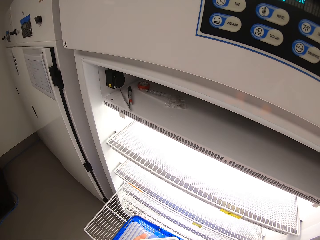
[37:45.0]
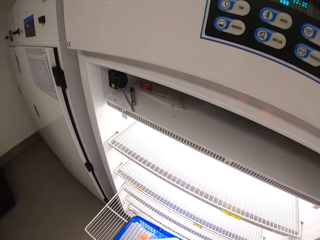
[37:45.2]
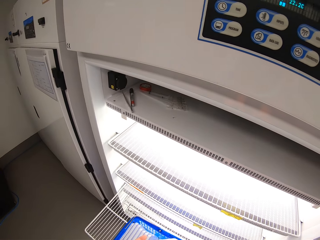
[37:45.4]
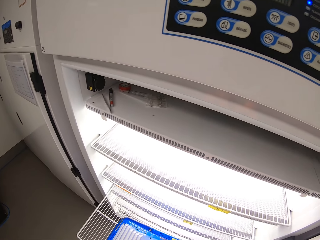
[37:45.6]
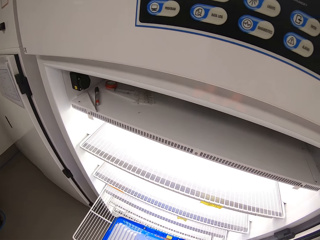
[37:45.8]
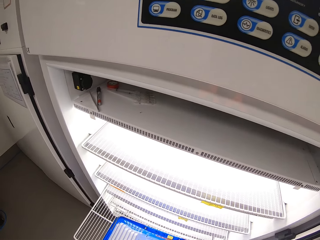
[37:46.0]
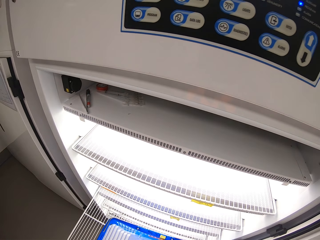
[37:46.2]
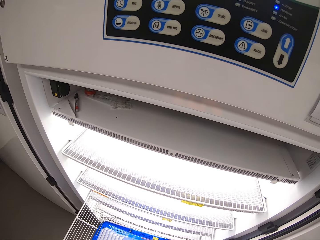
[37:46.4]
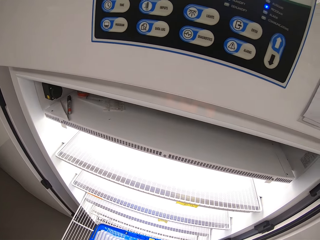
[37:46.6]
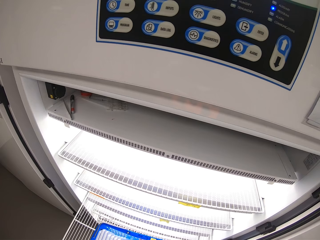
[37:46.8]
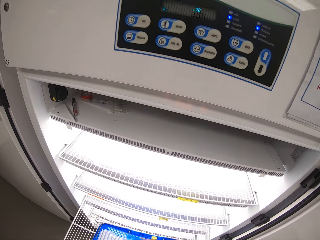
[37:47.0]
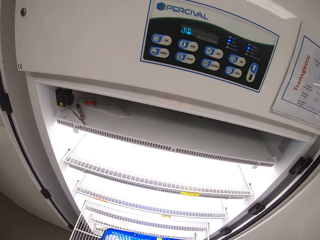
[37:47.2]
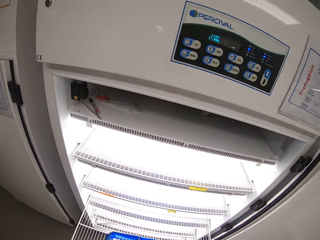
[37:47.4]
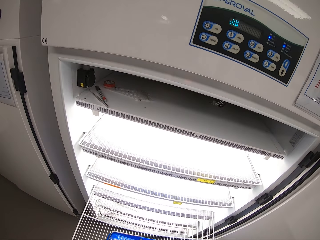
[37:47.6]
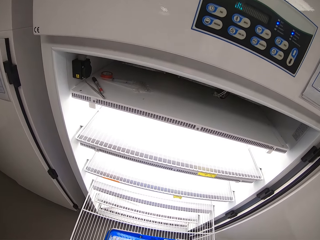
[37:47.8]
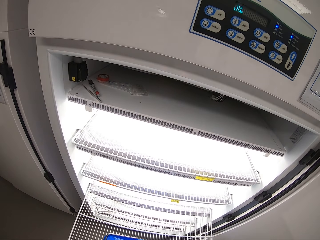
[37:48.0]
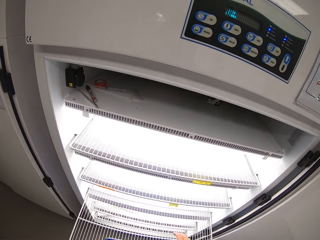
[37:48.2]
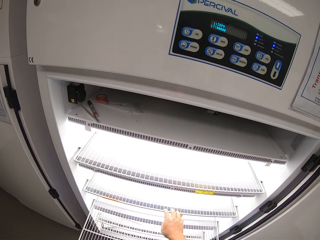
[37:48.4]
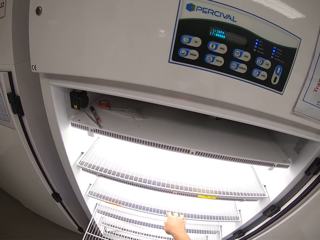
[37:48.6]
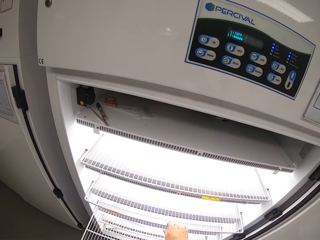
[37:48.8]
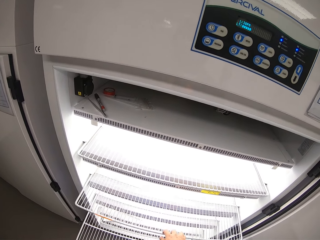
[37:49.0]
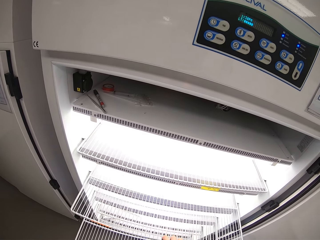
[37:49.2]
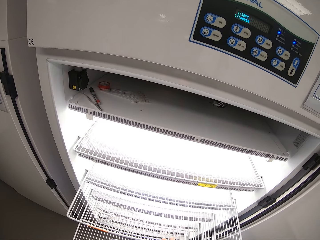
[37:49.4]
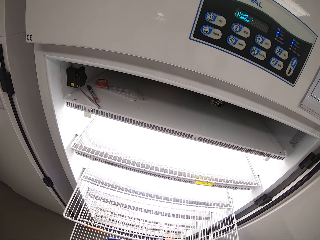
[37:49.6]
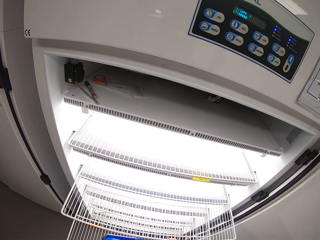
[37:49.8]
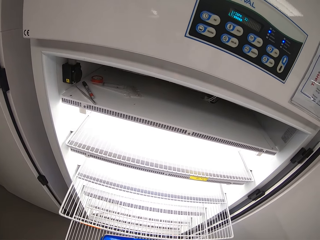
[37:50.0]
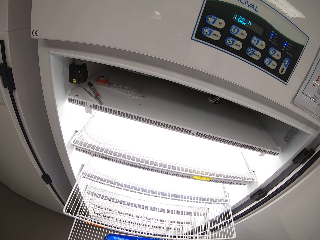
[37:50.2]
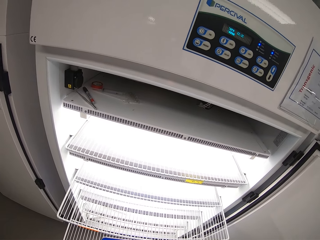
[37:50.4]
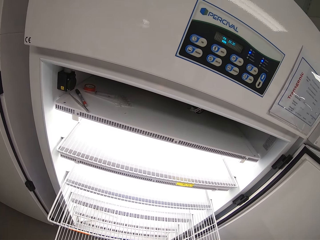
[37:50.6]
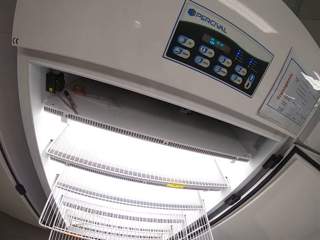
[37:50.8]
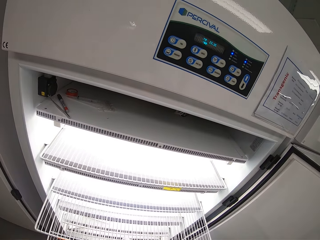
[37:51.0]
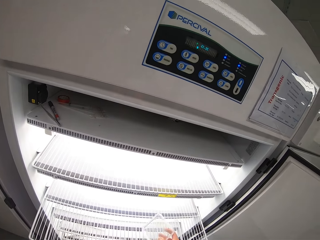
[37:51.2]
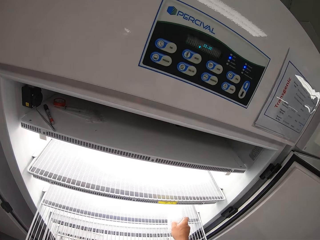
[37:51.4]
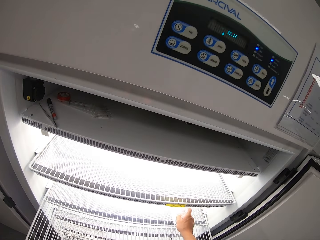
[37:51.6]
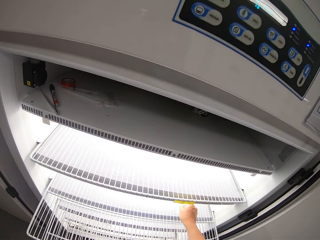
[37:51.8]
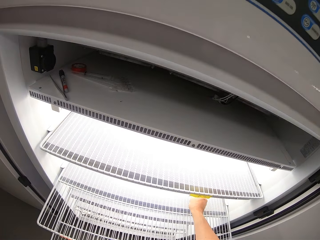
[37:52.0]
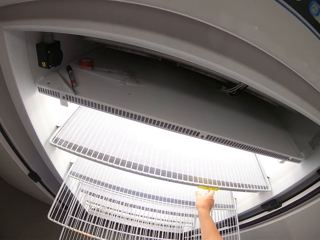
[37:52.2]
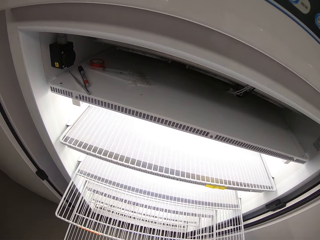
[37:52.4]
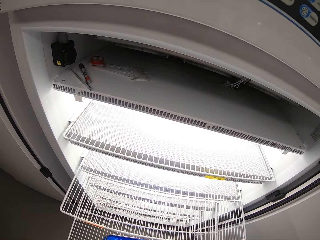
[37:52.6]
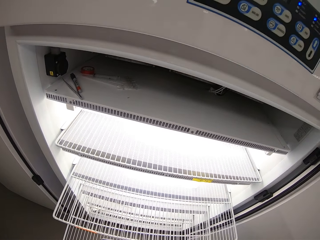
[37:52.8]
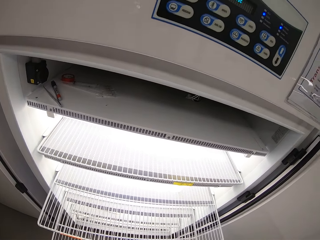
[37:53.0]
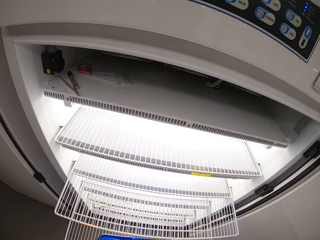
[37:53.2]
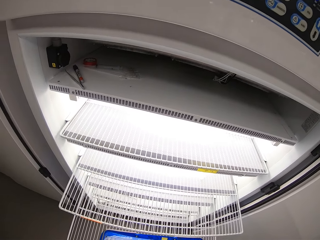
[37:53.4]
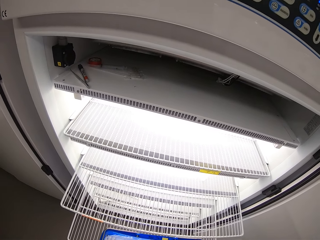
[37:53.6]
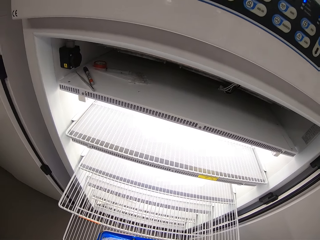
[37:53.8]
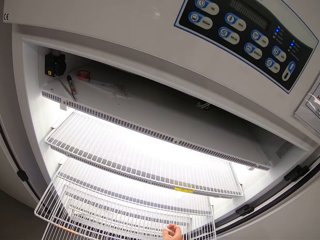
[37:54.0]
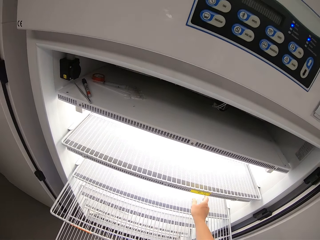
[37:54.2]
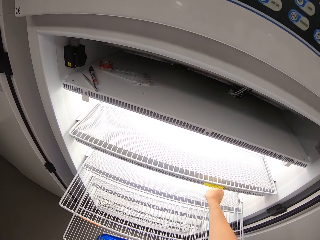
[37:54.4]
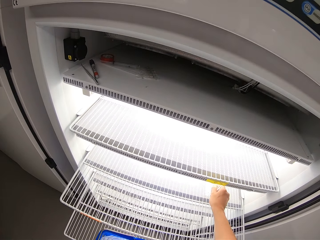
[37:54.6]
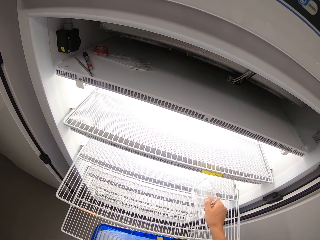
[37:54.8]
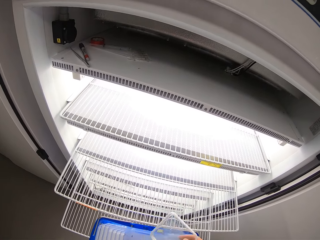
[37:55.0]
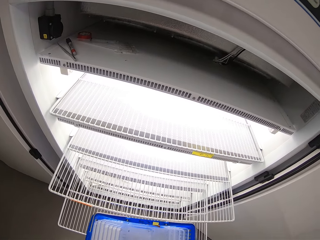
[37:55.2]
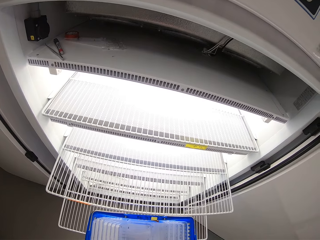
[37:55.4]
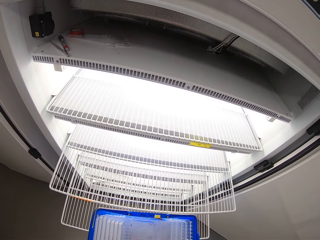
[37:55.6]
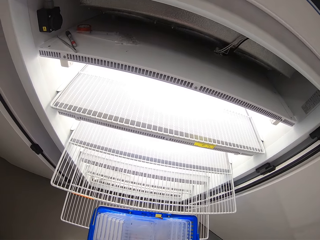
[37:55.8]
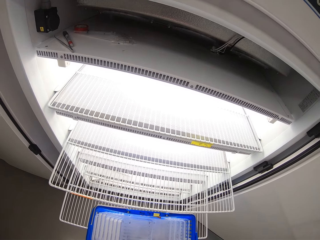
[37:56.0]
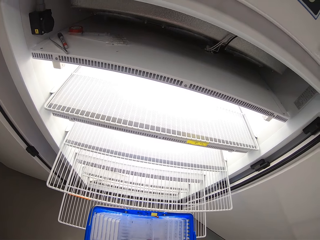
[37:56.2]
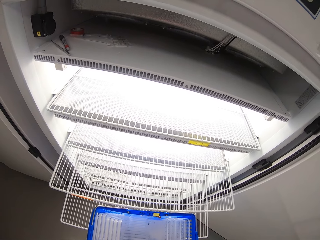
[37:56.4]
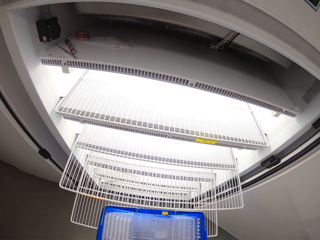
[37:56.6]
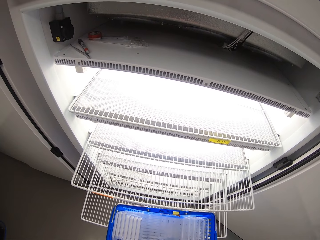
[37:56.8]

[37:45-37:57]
The camera wearer pulls out a sliding shelf of the scientific tissue culture chamber with his right hand. He inserts cell culture slides from a plastic basket into the inner layer of the pulled out sliding shelf of the scientific tissue culture chamber with his right hand. He drops something. He looks in the fridge. He picks up something and drops something.

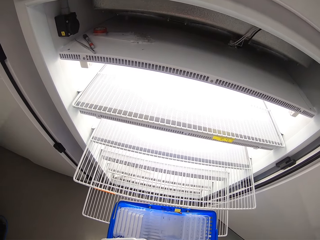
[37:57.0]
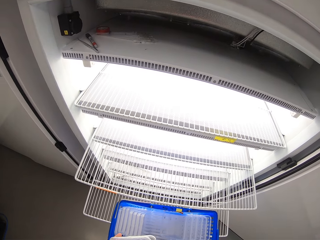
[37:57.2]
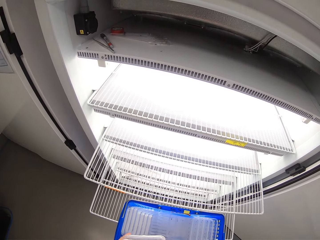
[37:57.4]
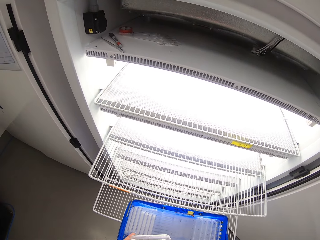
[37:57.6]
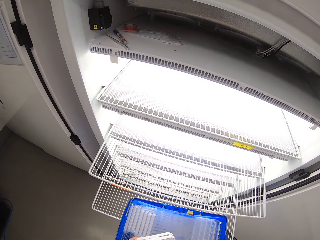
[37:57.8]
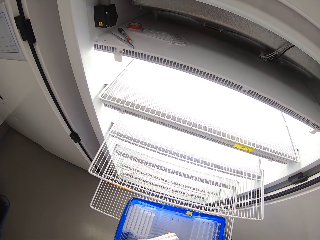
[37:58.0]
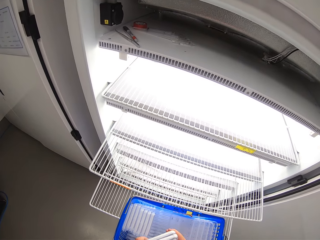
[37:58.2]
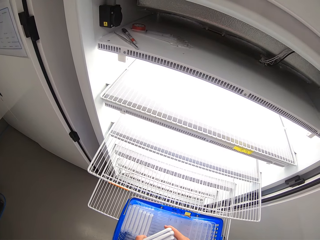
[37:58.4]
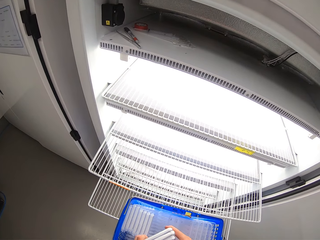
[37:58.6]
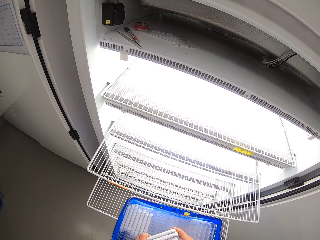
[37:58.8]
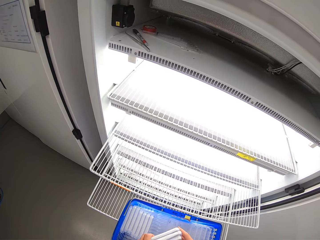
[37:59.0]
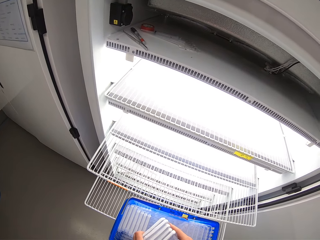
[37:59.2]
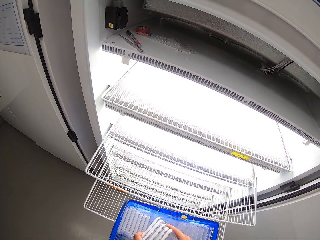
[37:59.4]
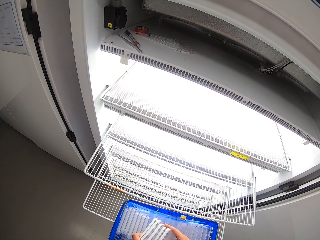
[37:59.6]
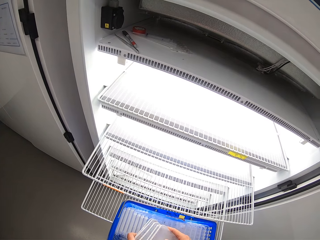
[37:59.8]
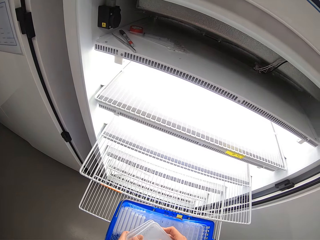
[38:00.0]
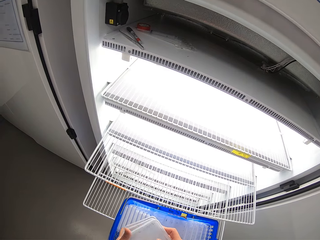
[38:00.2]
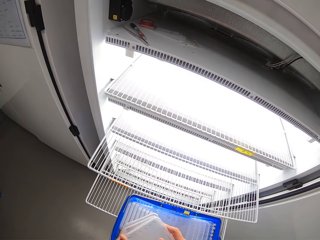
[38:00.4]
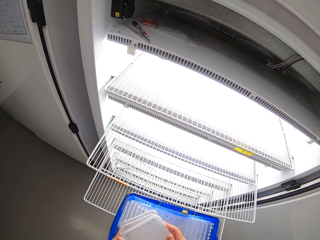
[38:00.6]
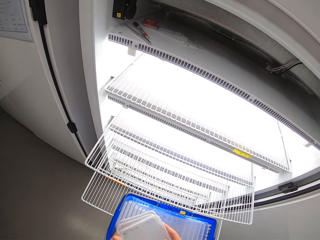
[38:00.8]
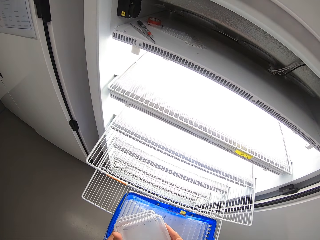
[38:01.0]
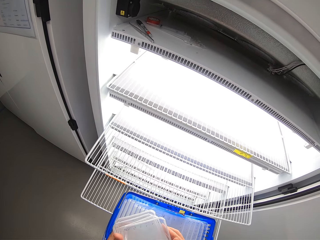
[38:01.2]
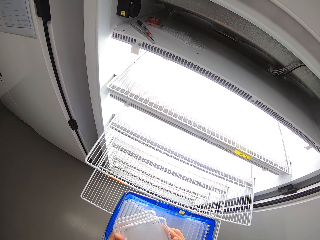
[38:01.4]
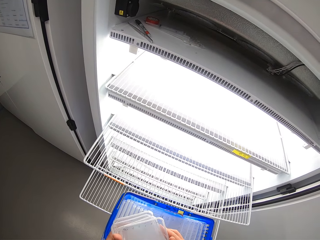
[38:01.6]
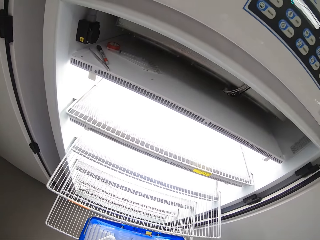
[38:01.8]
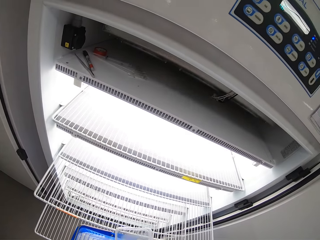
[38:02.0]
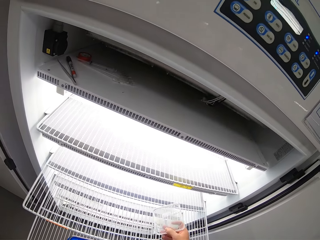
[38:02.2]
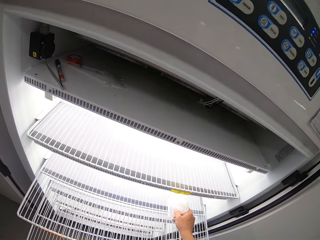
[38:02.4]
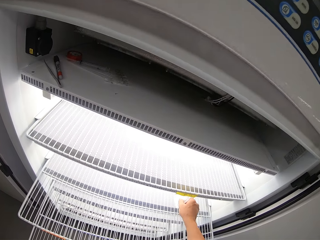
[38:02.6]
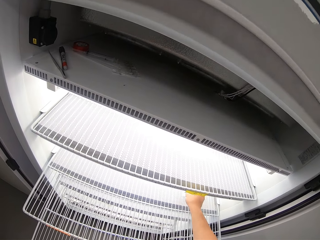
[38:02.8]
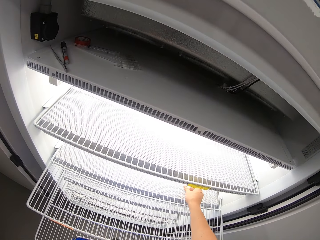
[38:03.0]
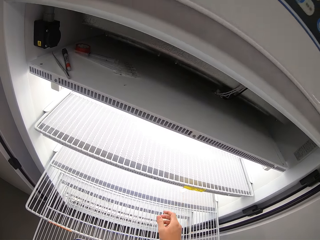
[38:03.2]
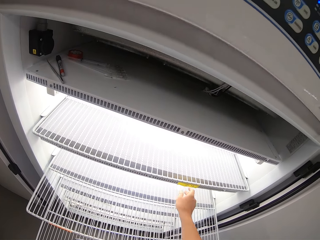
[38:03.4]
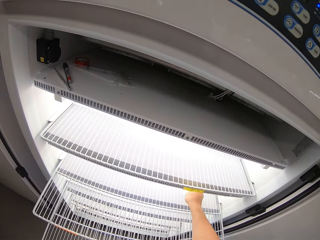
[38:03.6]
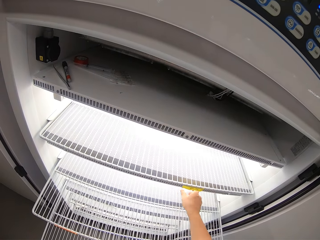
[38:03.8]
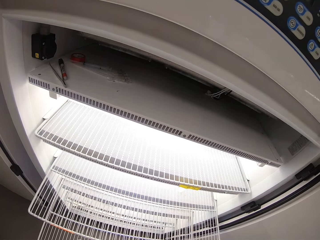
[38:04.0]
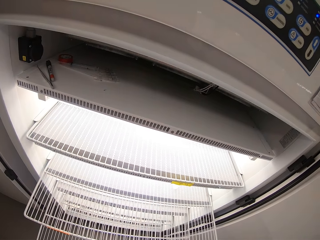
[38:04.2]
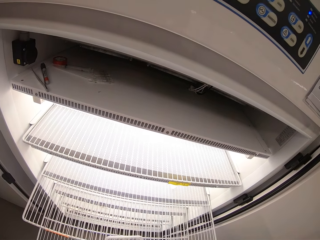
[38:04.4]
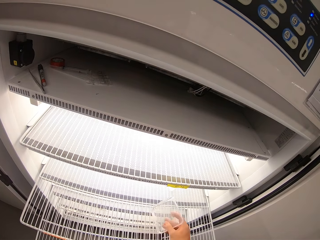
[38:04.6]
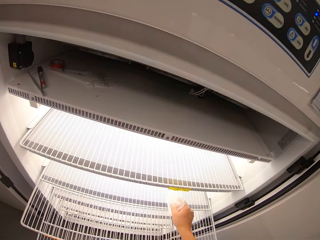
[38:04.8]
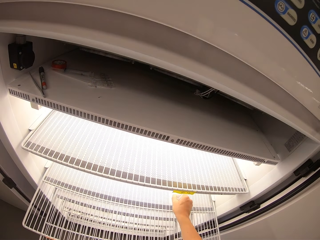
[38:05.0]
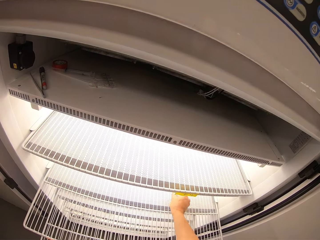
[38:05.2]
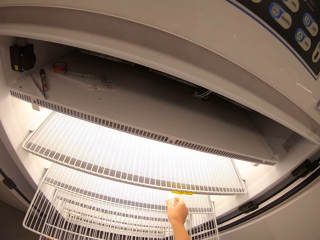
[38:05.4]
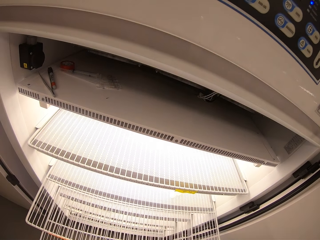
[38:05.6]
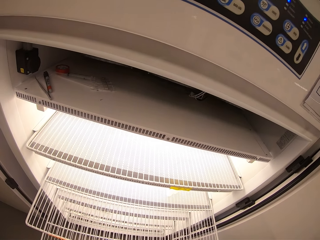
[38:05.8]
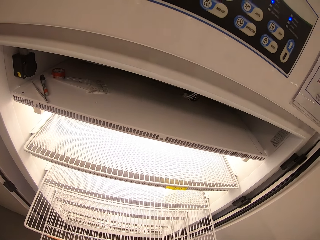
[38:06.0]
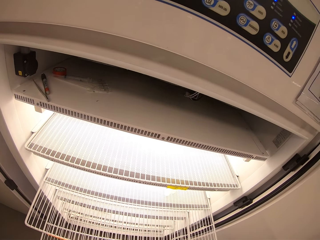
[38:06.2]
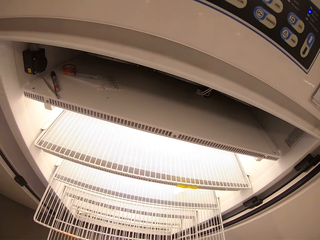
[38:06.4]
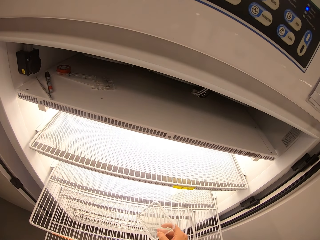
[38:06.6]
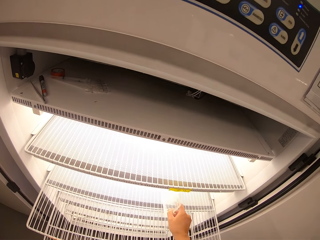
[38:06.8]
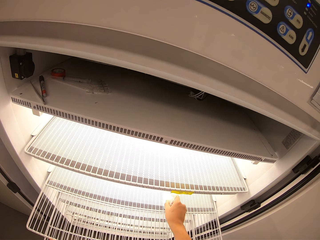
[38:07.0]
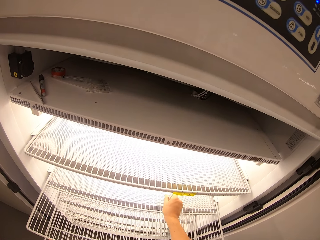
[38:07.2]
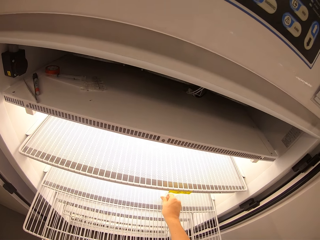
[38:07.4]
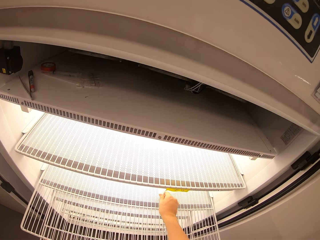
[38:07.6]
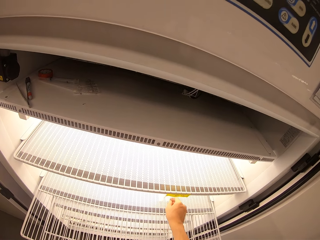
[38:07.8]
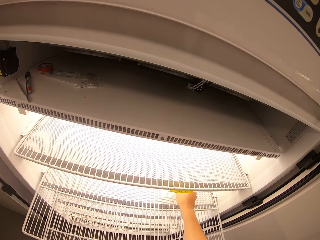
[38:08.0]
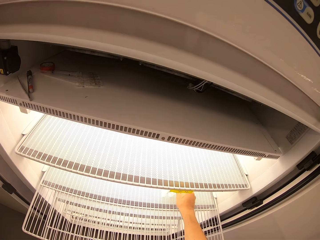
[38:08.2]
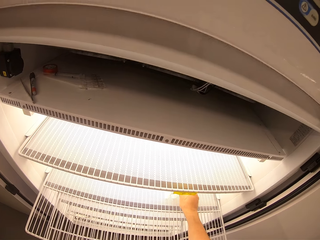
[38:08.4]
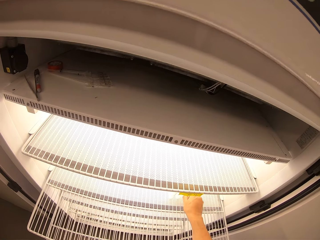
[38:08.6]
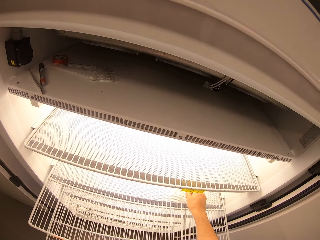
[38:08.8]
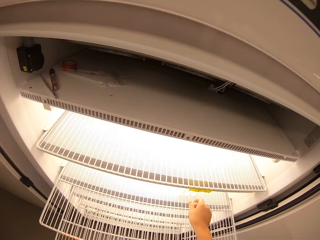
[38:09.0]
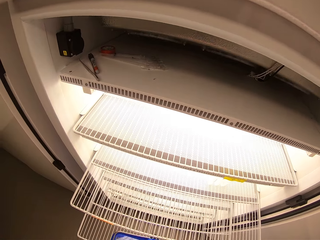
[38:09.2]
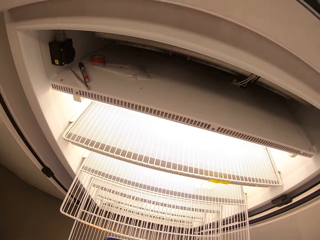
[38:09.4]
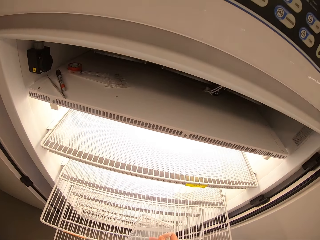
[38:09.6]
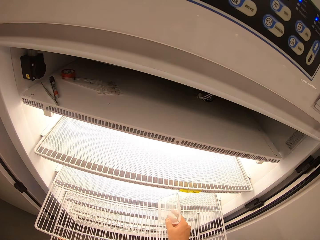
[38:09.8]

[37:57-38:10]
The camera wearer holds something. They arrange something in the fridge.
